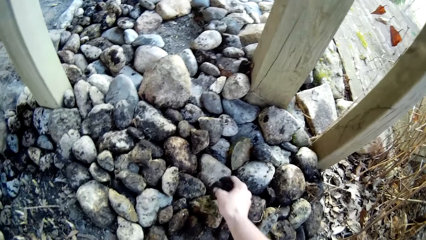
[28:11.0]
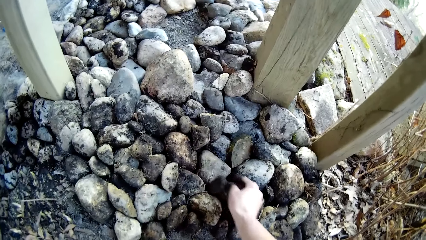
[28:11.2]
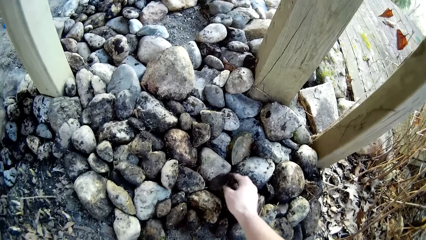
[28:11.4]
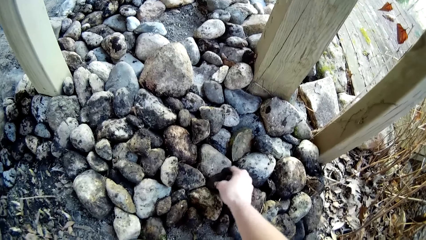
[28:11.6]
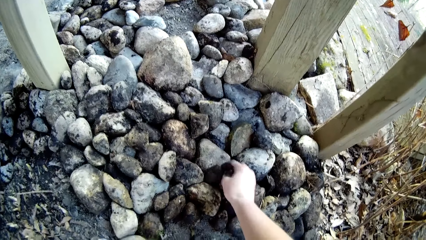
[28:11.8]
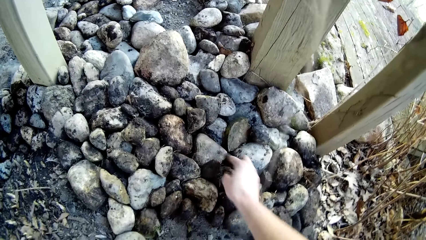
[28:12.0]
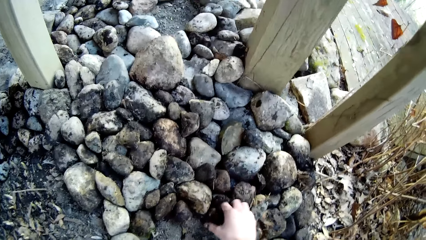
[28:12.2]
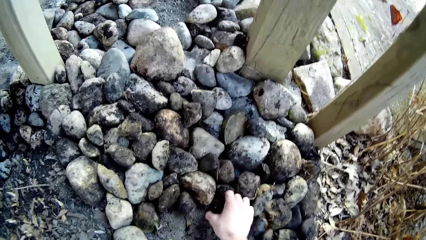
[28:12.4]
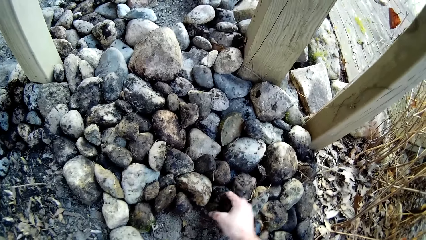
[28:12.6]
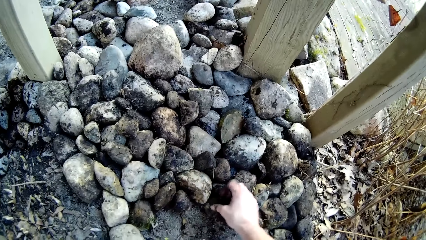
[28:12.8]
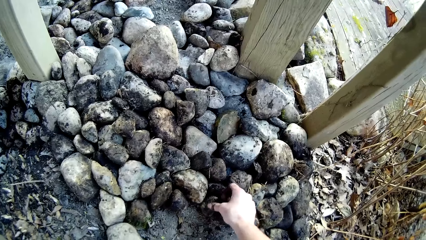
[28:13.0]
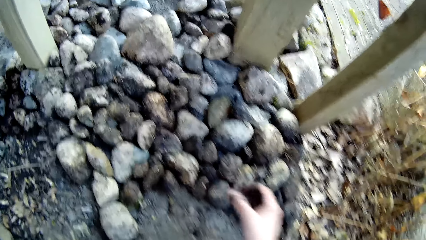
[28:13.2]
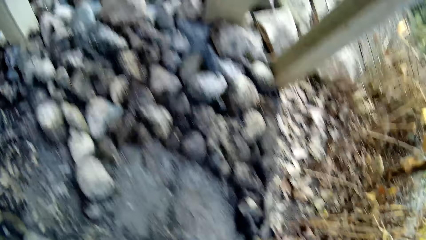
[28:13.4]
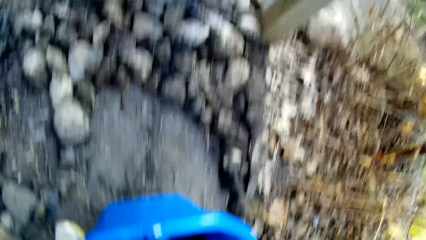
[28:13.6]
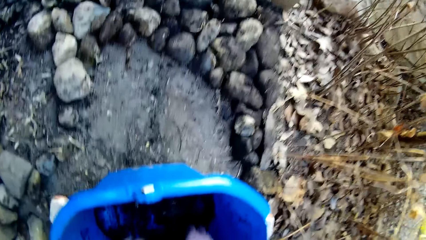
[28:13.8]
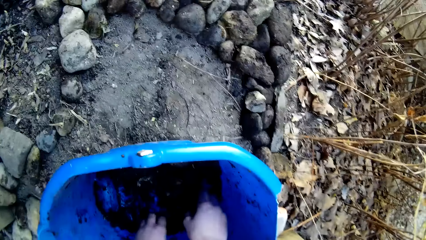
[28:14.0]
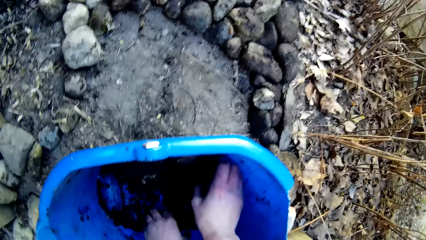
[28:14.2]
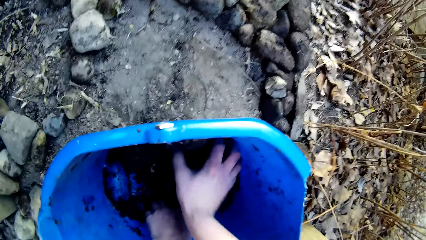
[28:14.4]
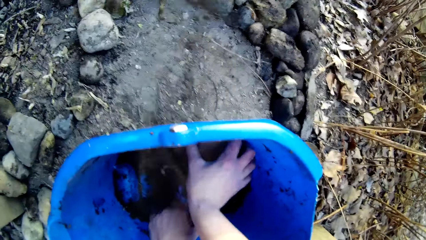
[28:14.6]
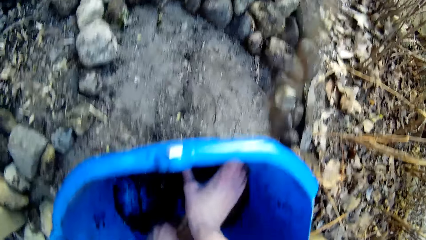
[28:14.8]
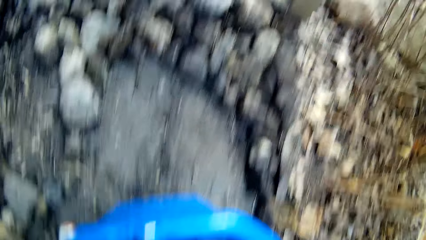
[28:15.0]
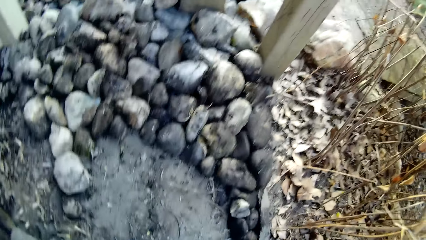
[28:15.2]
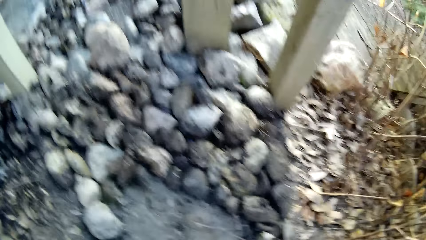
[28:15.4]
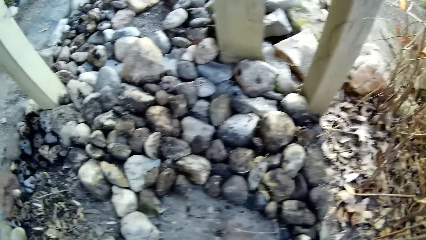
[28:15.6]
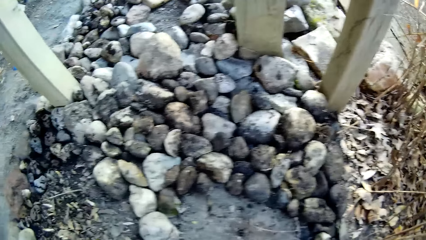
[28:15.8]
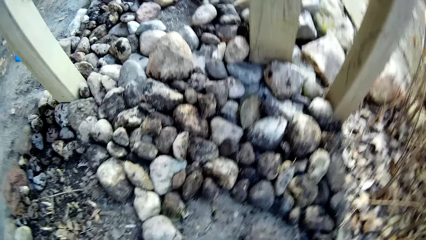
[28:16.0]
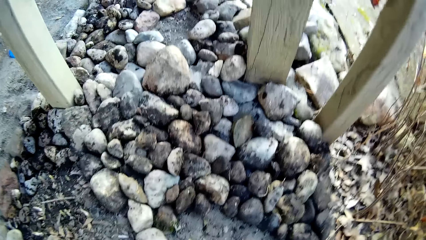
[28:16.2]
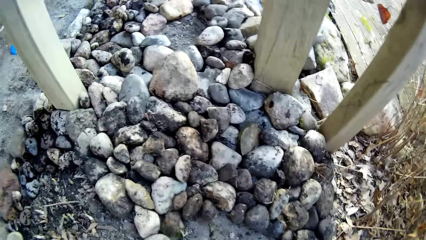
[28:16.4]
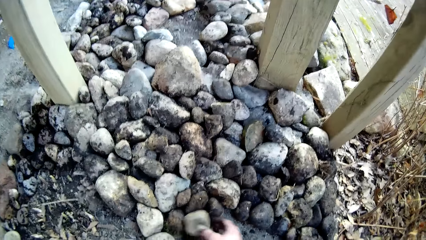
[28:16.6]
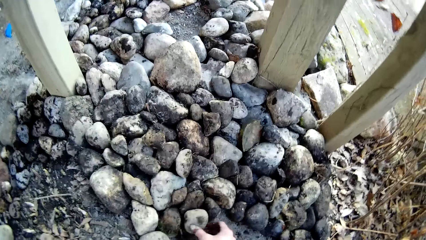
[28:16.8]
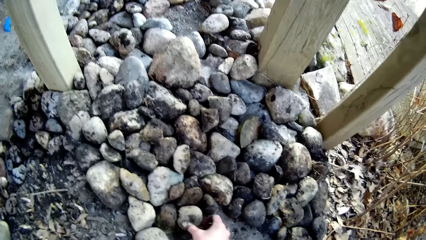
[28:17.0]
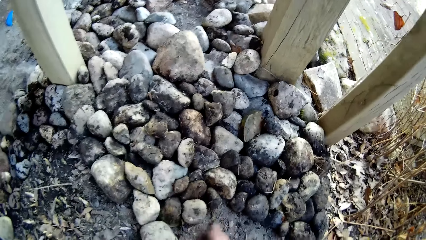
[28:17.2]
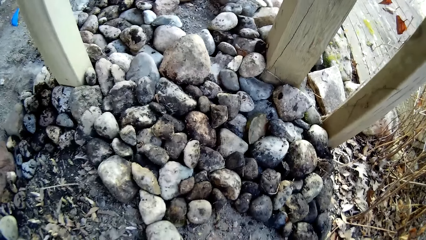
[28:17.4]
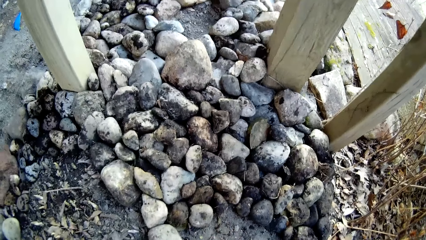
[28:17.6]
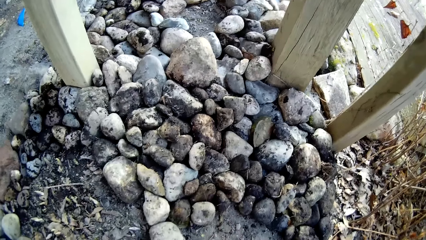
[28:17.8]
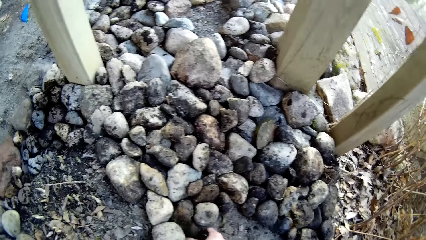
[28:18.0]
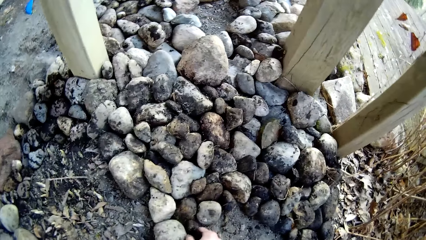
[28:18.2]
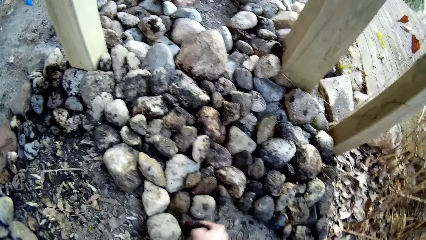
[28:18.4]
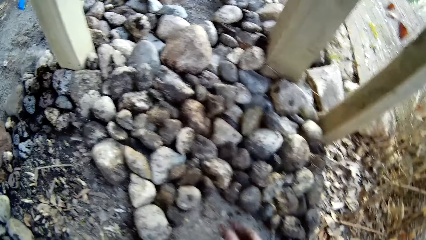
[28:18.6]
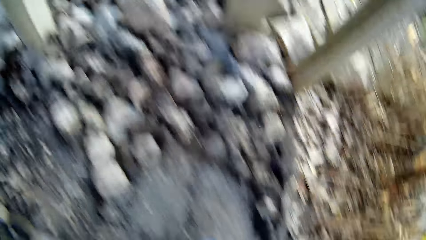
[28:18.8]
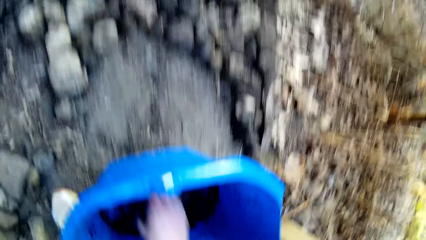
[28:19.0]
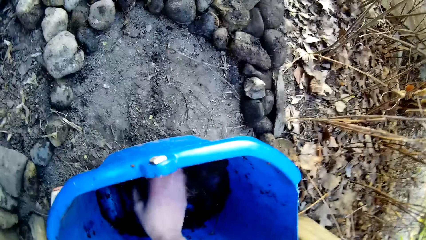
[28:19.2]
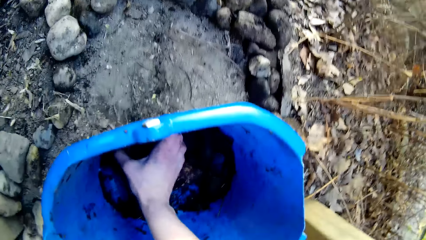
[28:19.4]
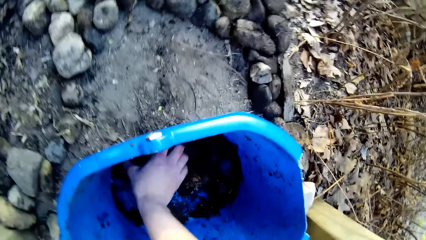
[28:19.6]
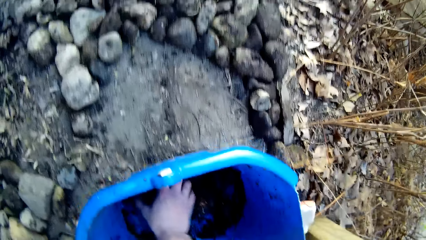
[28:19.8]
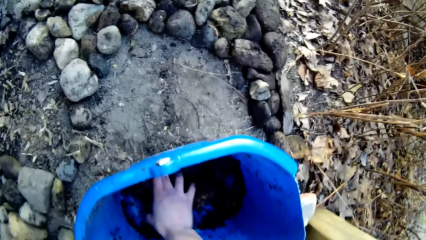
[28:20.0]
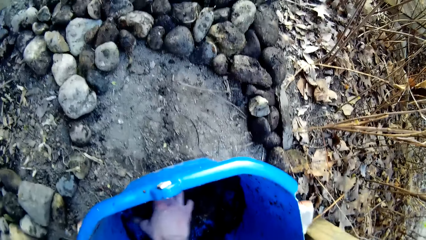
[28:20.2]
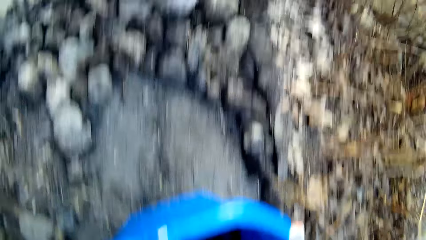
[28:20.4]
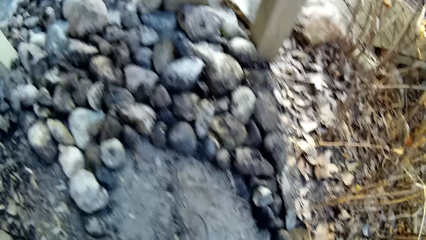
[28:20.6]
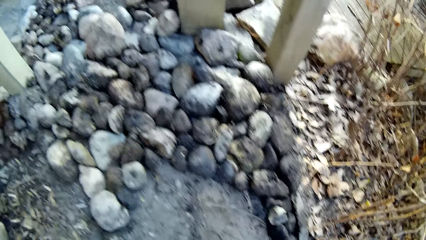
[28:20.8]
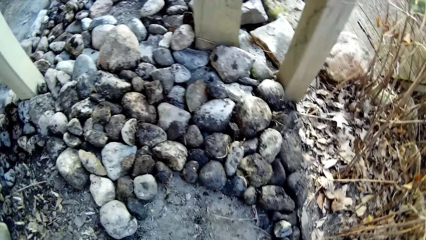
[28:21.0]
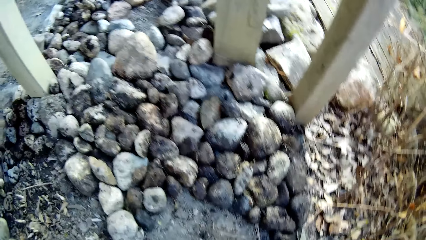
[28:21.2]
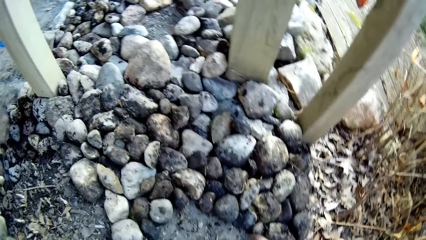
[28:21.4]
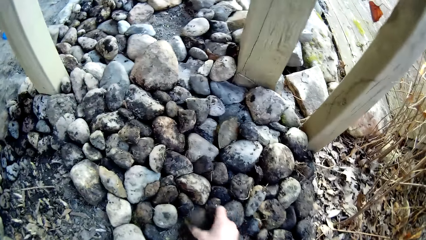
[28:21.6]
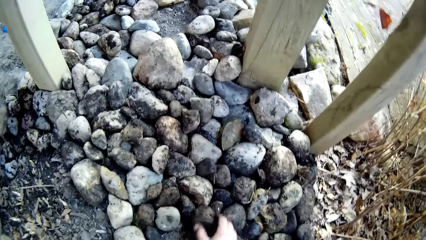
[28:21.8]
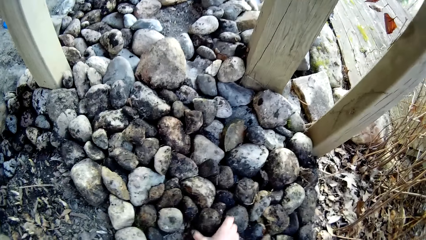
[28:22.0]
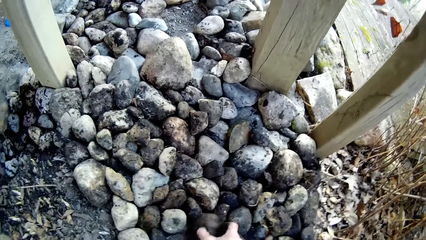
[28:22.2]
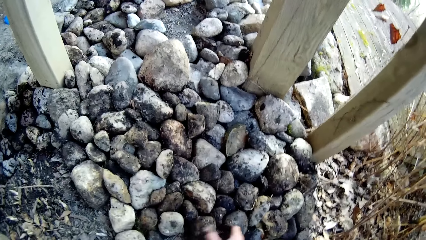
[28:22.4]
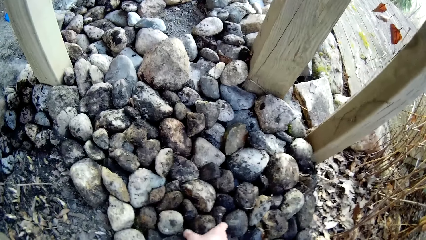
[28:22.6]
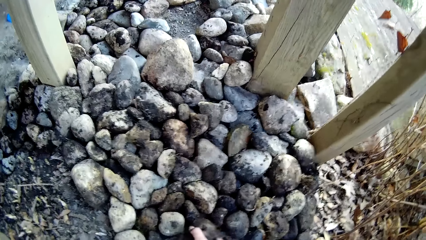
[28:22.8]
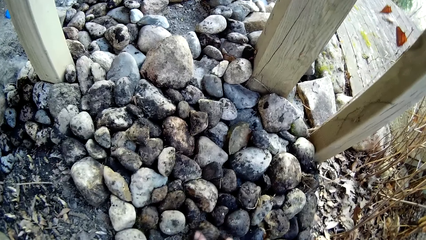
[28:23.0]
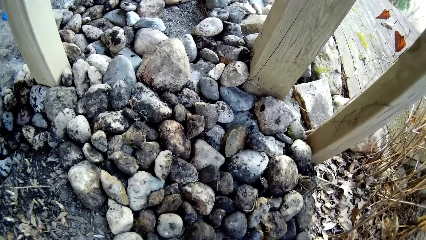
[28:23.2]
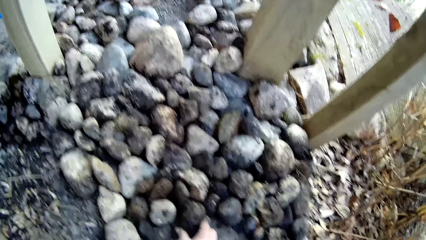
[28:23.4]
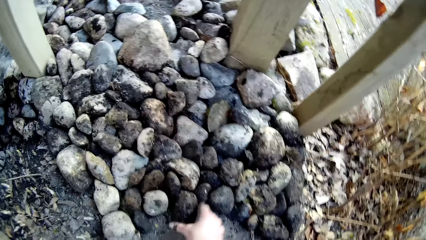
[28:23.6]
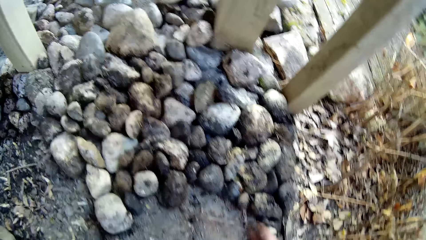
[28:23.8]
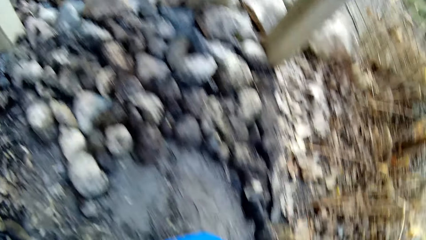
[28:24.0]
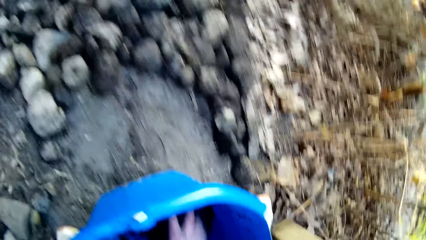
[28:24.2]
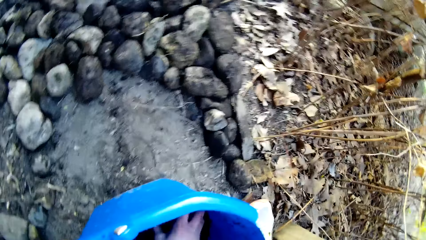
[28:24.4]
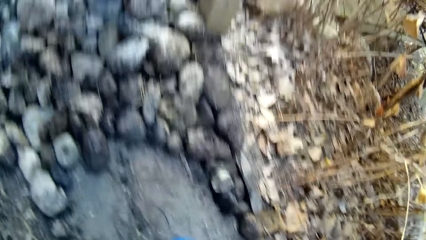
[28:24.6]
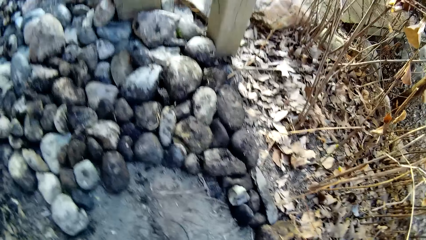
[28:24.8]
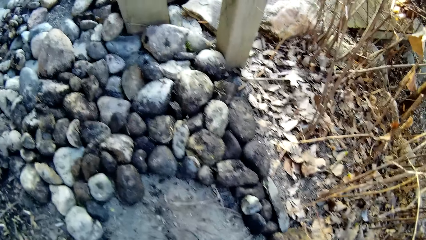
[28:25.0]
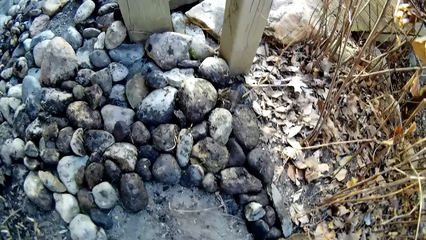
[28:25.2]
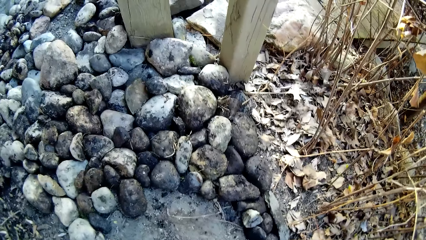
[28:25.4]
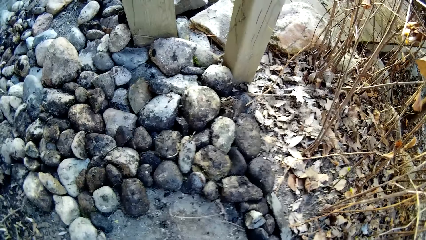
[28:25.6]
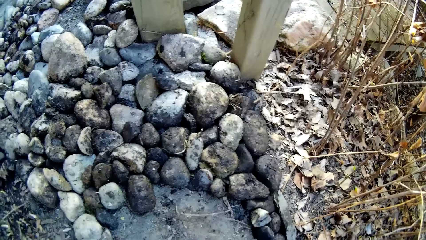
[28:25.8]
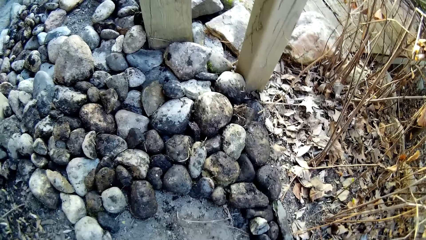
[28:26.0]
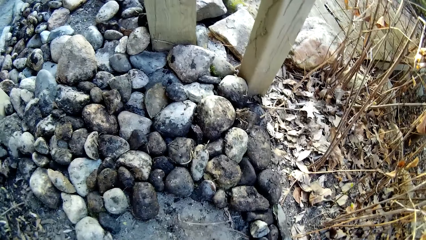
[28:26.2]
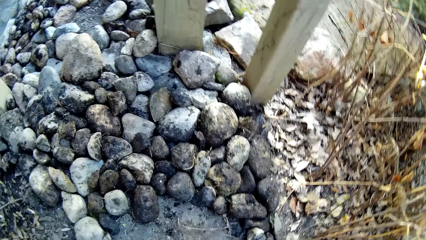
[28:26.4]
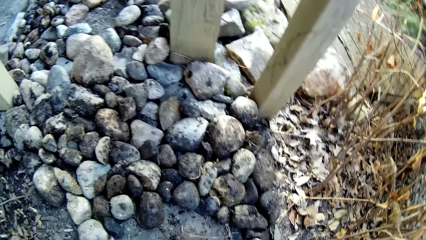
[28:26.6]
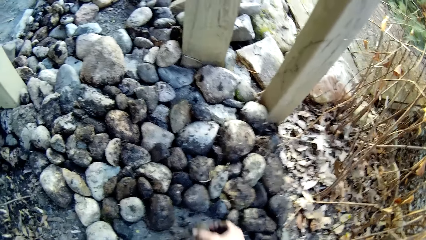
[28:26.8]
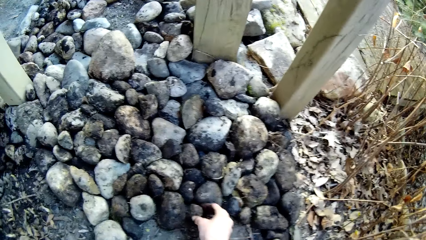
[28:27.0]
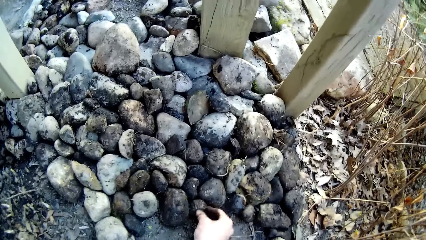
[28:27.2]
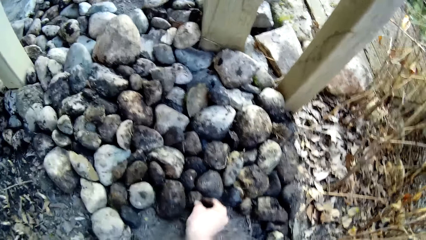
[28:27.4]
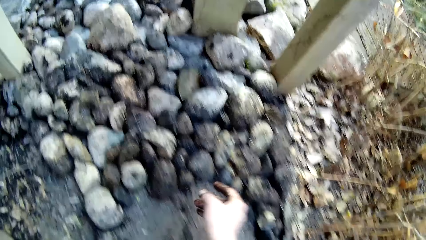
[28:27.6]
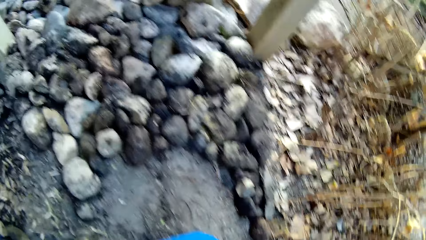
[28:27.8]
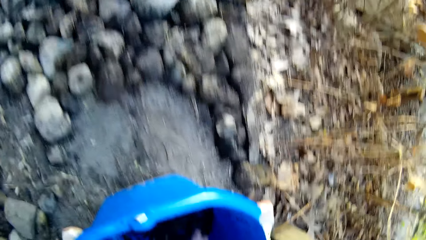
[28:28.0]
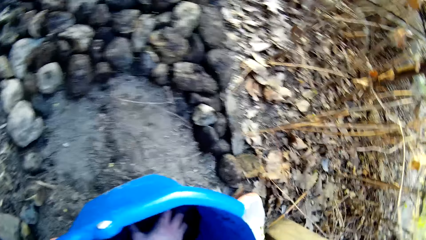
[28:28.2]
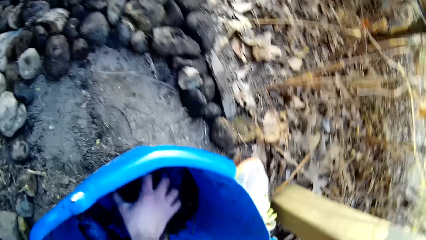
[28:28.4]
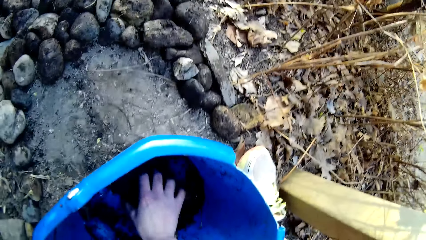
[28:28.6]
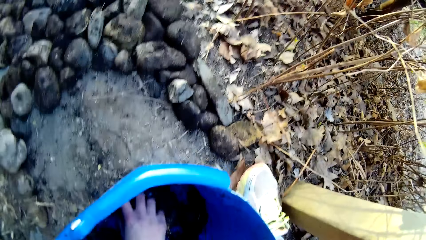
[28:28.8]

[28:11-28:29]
The camera wearer drops a stone on some stones on the ground with his right hand. He adjusts a stone on the ground with his right hand. He picks a stone from the bucket with his right hand. He drops the stone on some stones on the ground with his right hand. He drops a stone on the ground with his right hand. He picks a stone from the bucket with his right hand. He drops the stone on the ground with his right hand. He adjusts the stone with his right hand. He picks a stone from the bucket with his right hand. He drops the stone on the ground with his right hand.
